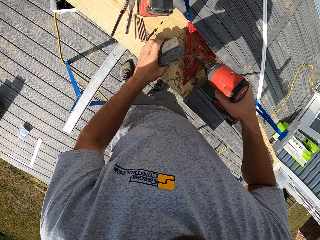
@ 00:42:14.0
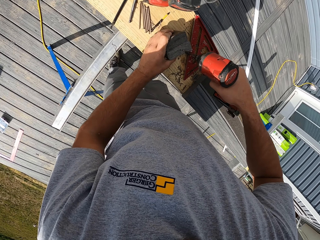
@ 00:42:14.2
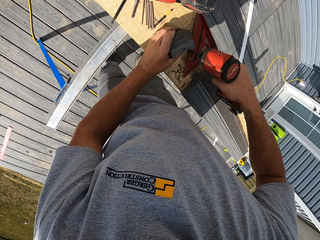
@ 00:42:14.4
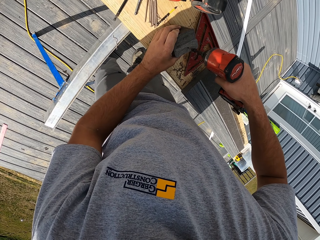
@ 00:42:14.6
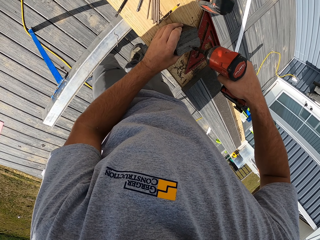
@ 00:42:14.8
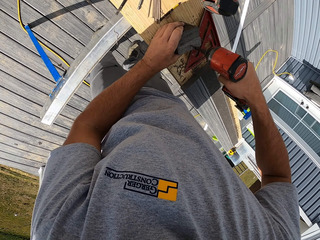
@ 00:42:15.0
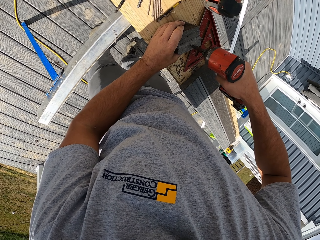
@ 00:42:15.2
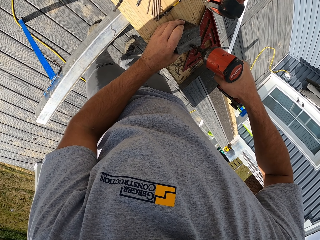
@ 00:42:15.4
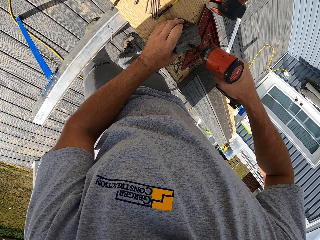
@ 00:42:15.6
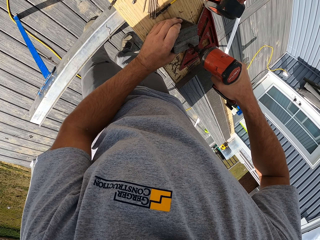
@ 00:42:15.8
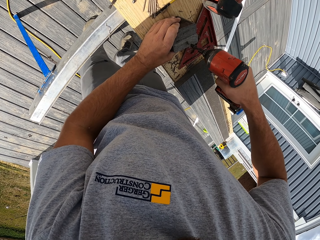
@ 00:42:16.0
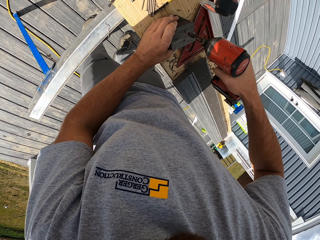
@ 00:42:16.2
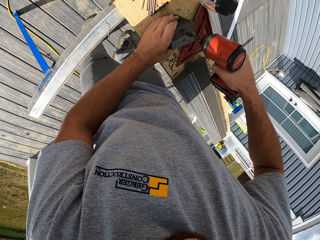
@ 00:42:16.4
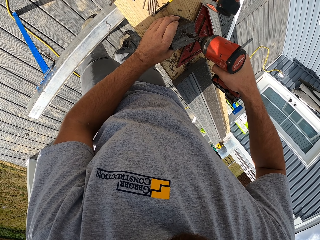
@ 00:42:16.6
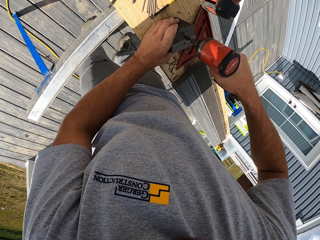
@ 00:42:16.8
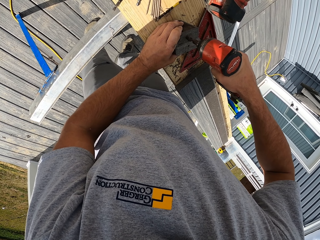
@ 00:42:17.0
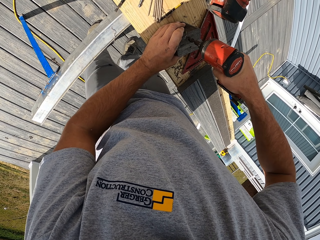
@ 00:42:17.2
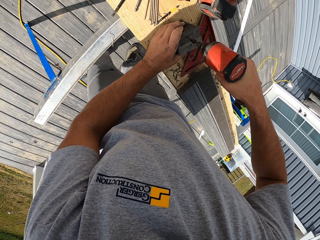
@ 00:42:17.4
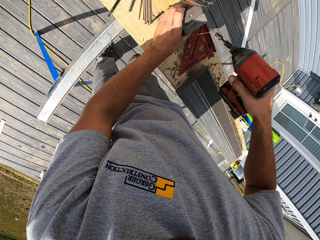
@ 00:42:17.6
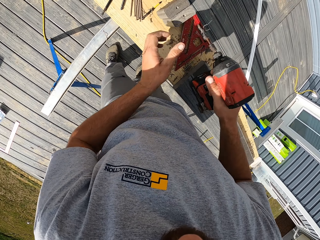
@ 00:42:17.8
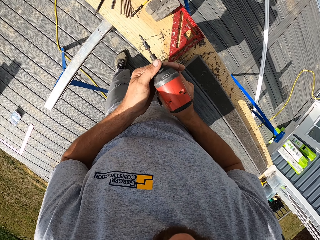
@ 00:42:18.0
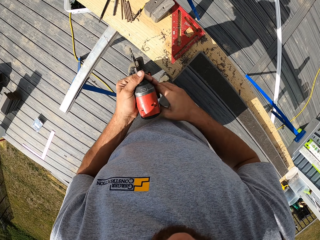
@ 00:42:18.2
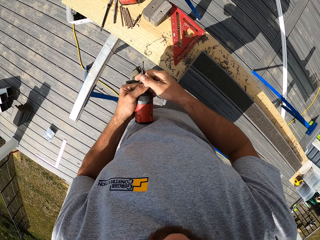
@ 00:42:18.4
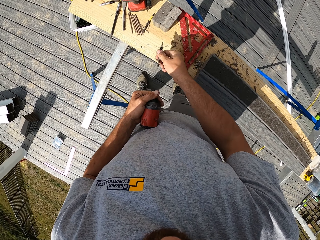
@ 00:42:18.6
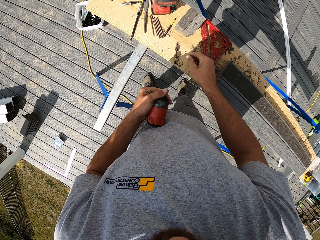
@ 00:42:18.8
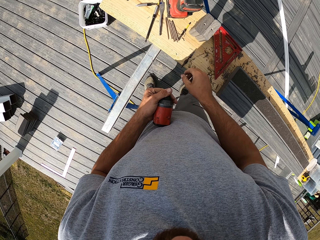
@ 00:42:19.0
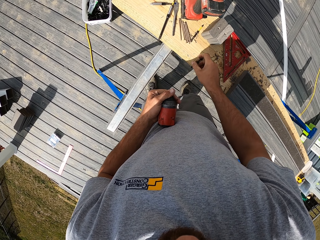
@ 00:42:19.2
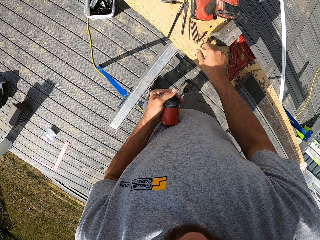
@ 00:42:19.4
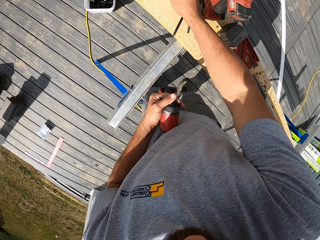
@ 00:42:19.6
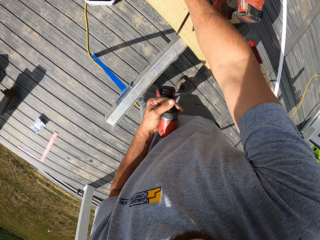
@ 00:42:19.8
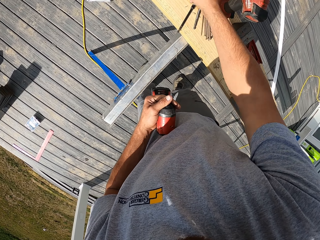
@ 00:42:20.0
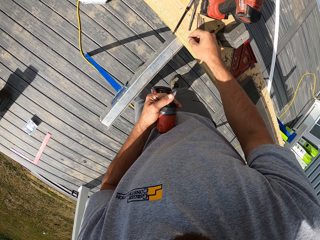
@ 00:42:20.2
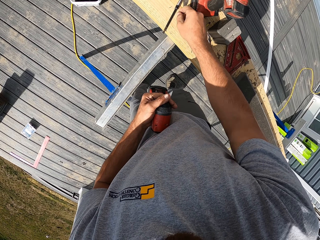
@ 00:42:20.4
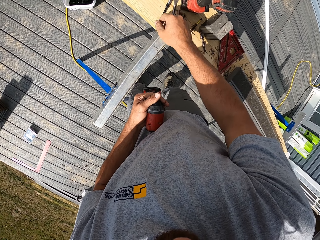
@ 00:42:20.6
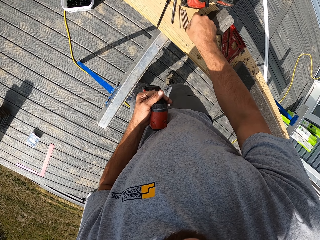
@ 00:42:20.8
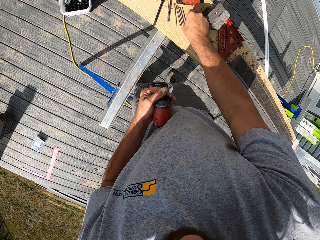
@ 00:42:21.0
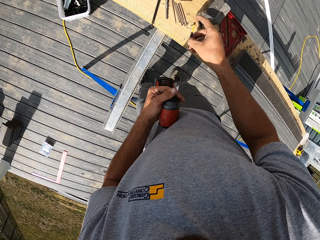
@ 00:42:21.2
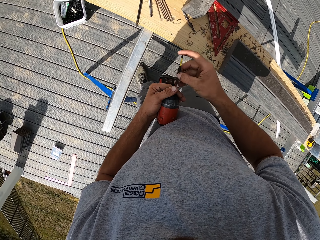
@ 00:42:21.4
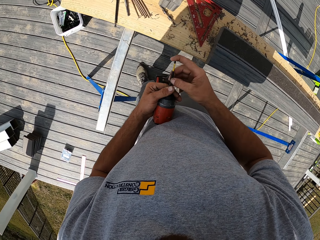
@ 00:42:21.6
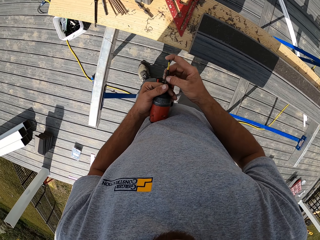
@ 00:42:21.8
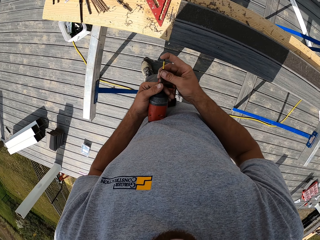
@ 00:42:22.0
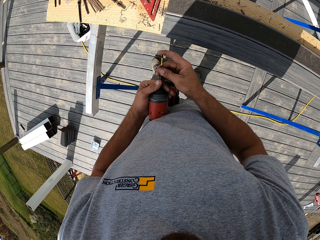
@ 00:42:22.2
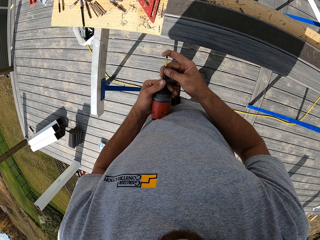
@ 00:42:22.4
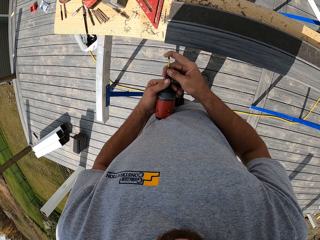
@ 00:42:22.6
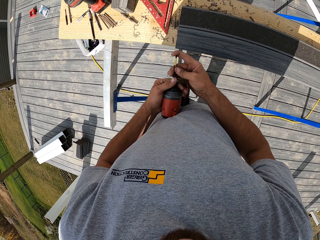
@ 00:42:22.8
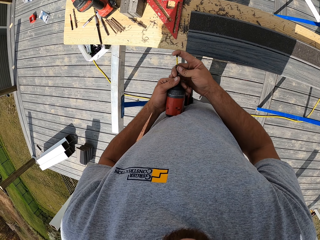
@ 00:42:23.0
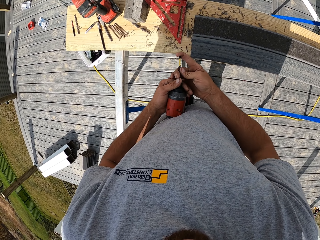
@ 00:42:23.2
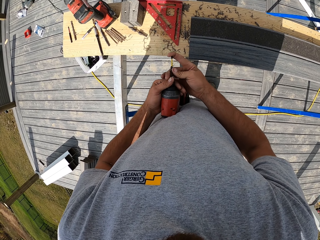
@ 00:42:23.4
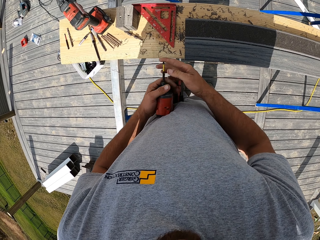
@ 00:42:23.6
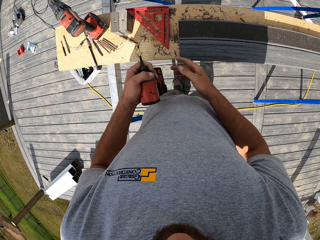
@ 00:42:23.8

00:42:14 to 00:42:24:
The camera wearer drills the wood. They hold the rails up. They lift the drill up. They remove the drill bit from the driller. They pick up another drill bit from the wood. They insert the drill bit into the driller.

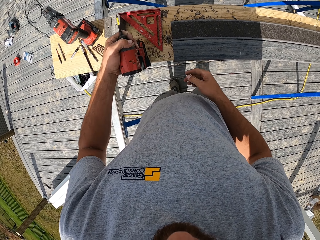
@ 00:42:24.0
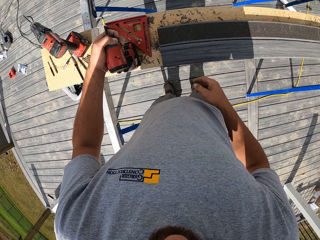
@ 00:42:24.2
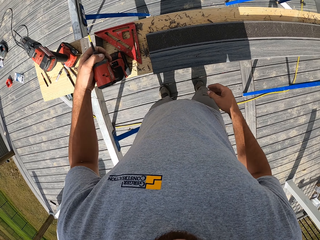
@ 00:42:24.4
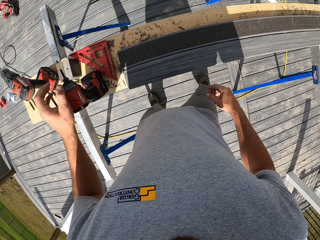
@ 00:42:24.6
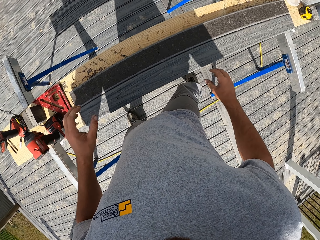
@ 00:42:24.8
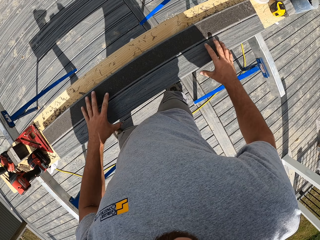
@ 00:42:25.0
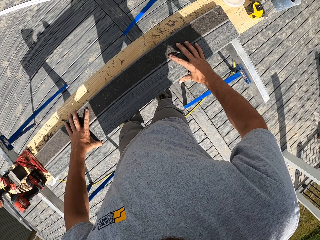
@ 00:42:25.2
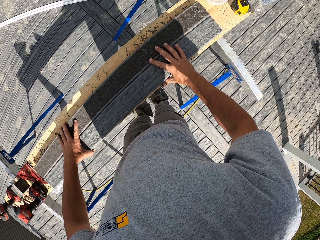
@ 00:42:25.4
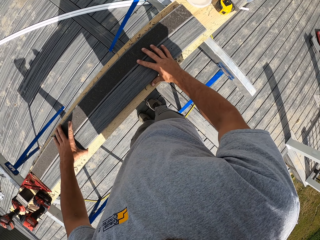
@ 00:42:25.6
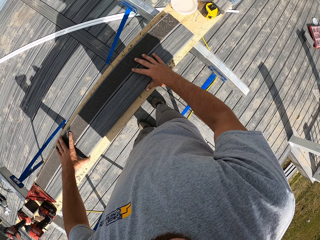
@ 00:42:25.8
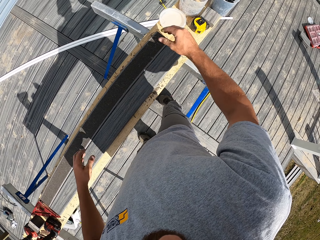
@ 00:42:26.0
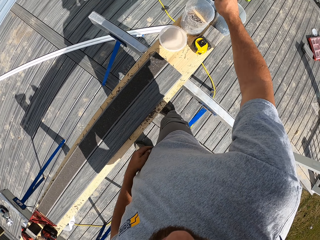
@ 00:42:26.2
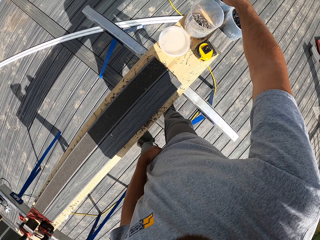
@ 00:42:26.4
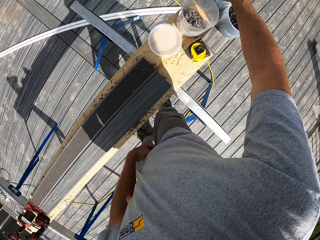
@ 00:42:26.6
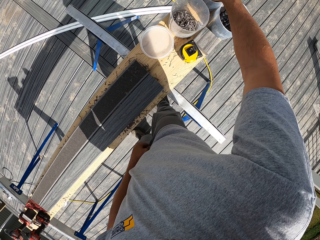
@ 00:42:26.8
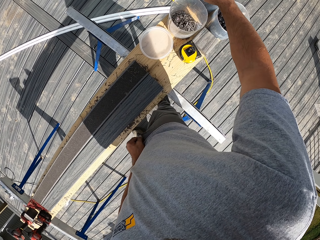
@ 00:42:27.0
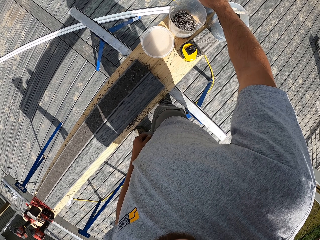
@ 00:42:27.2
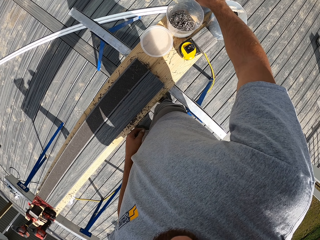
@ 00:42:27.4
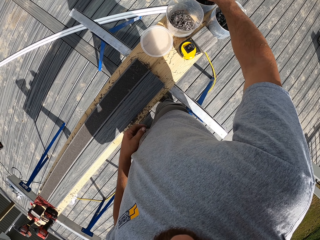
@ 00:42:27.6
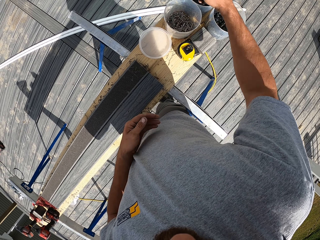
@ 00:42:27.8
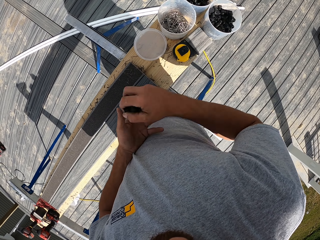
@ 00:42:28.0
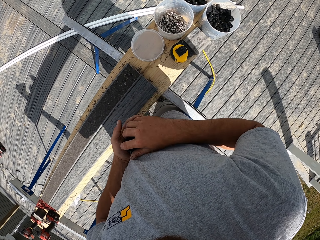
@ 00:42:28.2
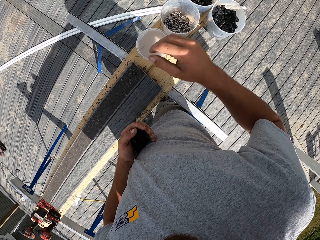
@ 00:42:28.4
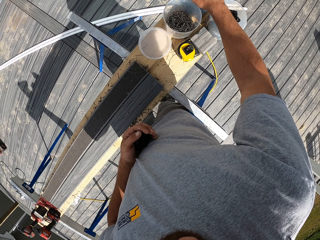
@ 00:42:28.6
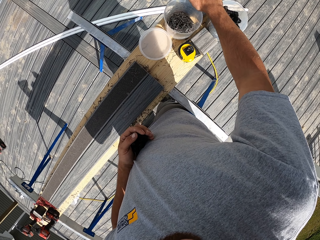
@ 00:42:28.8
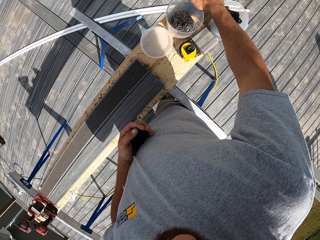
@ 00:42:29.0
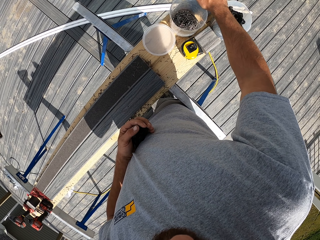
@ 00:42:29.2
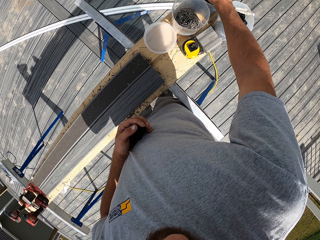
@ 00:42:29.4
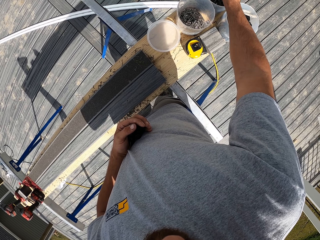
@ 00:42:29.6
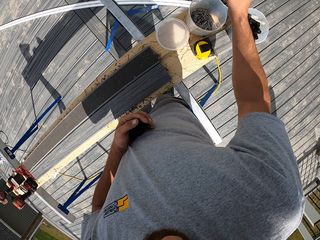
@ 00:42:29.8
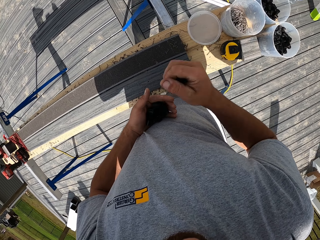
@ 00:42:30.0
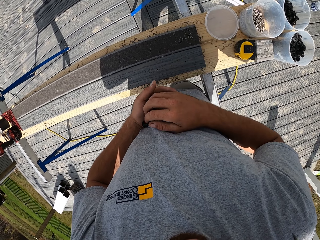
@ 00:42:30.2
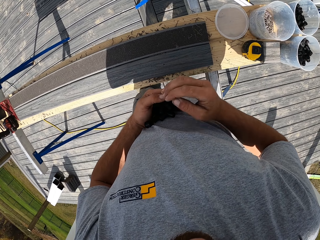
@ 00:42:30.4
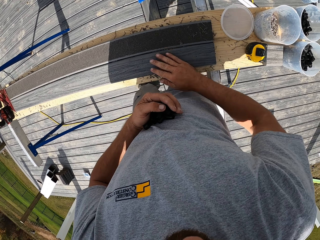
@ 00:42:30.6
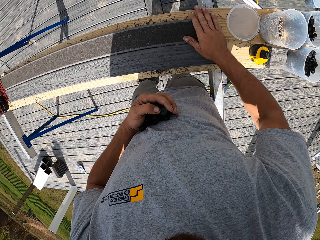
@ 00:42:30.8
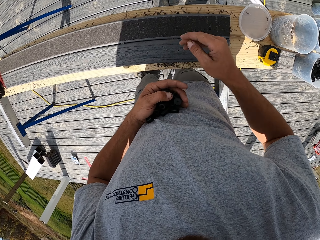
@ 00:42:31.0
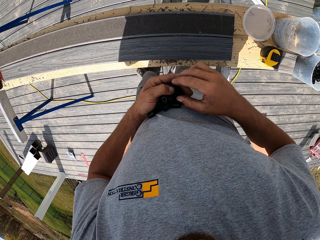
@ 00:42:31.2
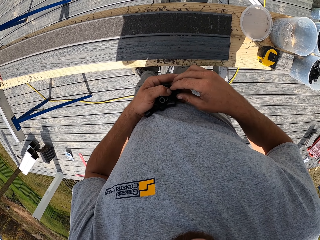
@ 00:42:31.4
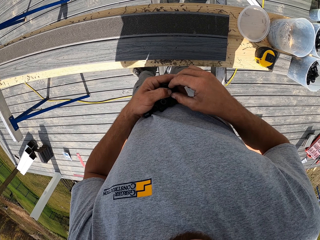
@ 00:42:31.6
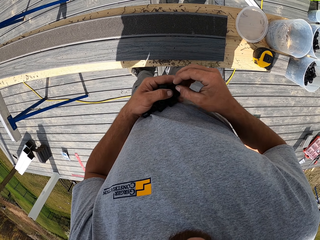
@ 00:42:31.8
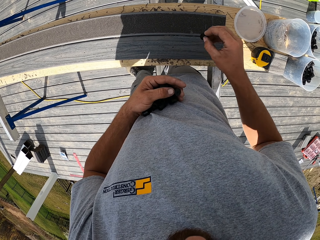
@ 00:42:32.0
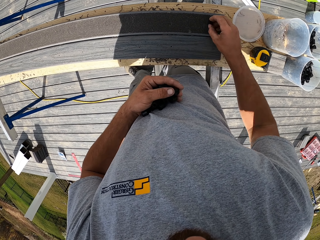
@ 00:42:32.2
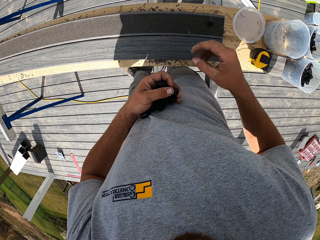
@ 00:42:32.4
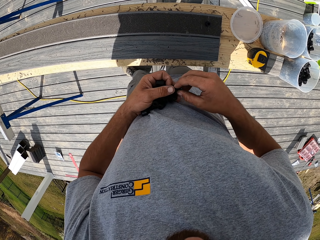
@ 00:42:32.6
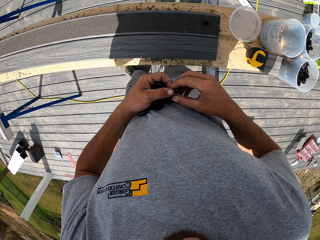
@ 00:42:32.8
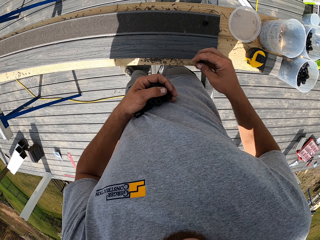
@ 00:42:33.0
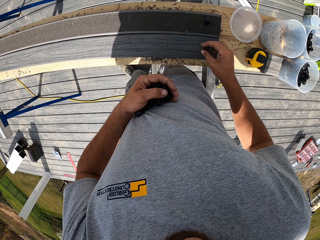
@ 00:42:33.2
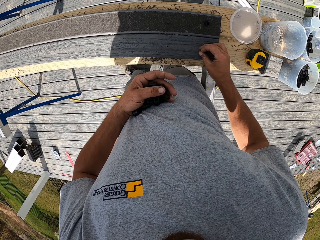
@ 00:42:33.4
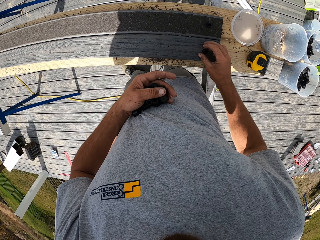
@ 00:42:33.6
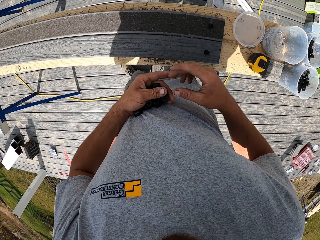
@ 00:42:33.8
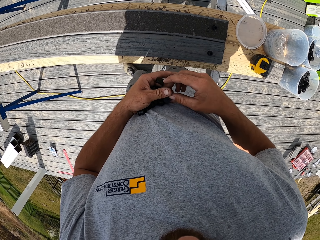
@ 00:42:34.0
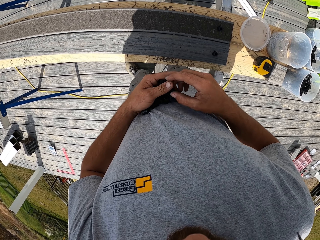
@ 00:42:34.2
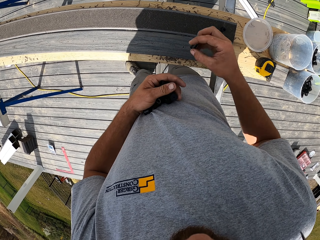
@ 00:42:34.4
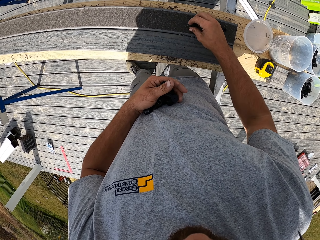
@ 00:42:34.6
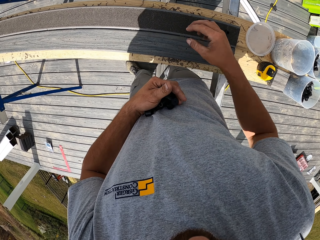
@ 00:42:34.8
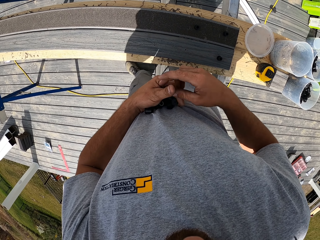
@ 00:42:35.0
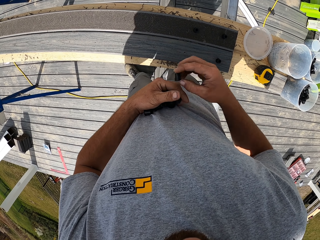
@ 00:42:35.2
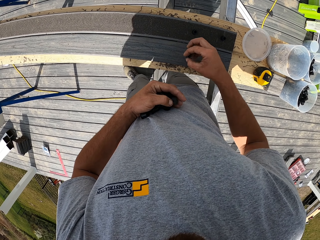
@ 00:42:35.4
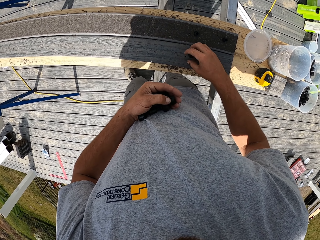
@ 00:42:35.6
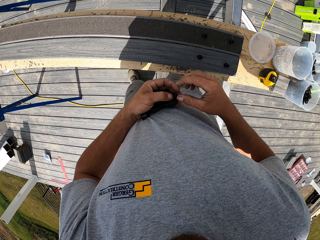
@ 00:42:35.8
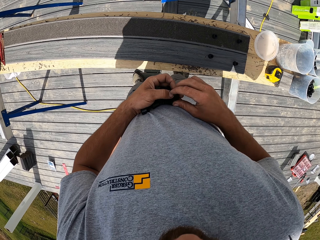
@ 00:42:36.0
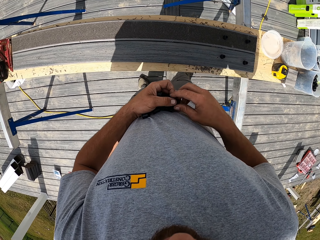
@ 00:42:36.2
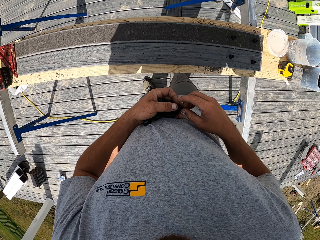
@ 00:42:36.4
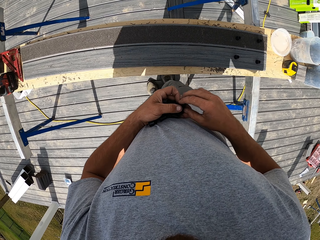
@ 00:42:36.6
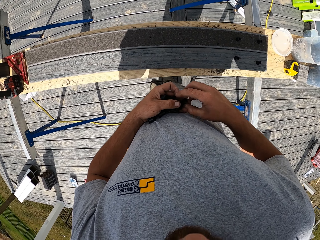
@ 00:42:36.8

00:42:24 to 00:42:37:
The camera wearer places the drill down. They push the wood and move the rail forward. They lift their hand up. They pick out plastics. They wipe the wood. They place the plastic on the left, on the wood. They place the plastics on the rail.
